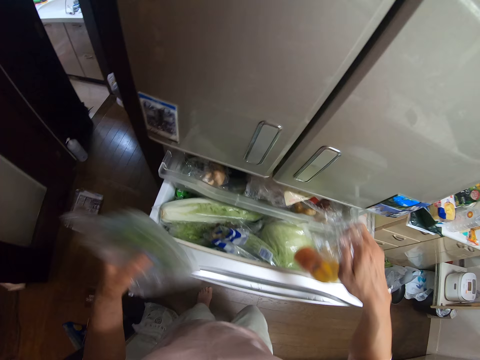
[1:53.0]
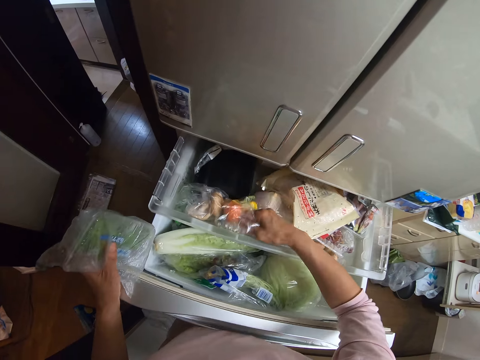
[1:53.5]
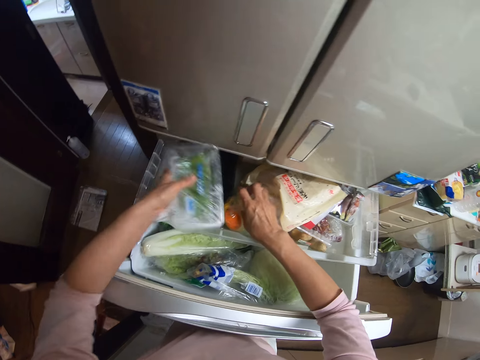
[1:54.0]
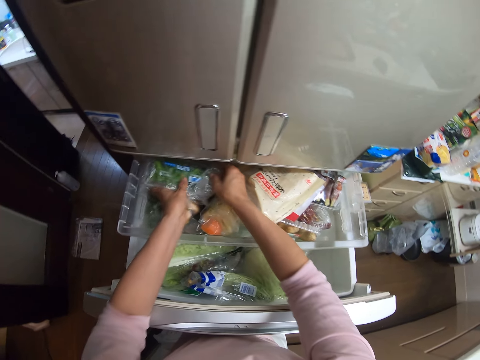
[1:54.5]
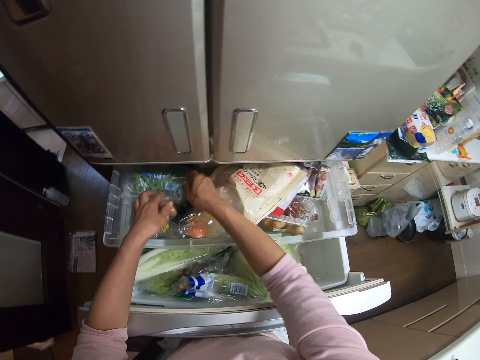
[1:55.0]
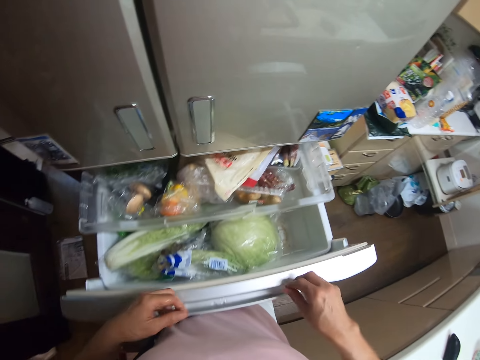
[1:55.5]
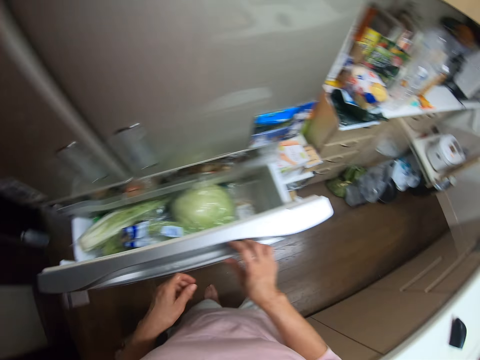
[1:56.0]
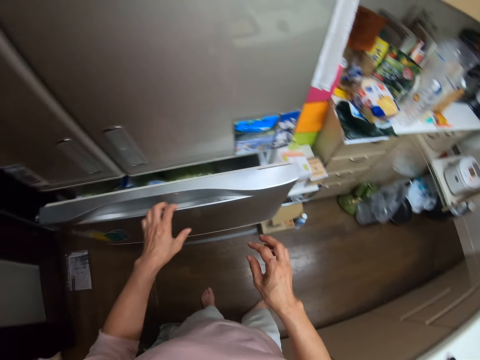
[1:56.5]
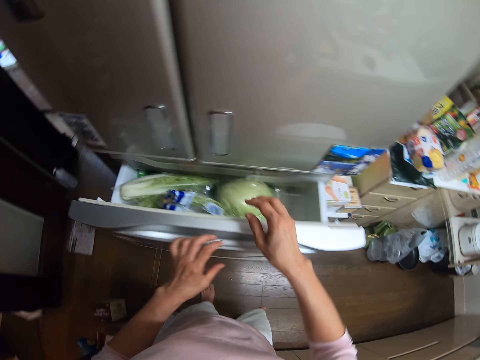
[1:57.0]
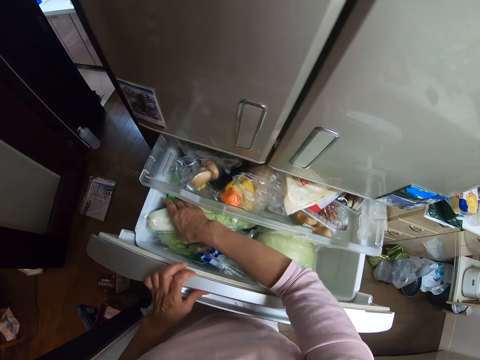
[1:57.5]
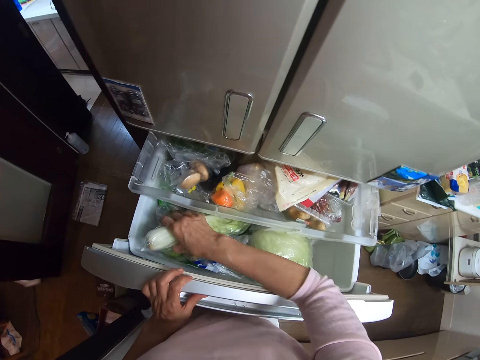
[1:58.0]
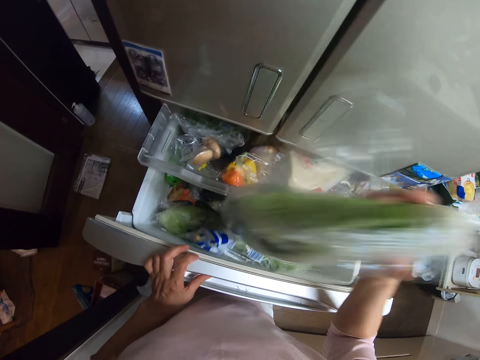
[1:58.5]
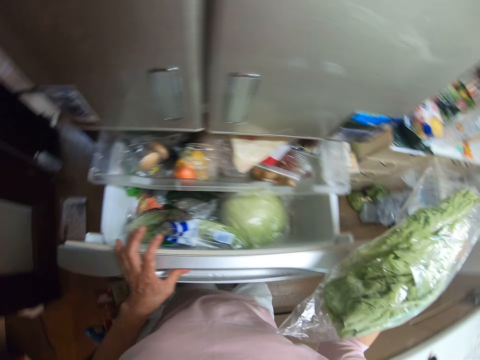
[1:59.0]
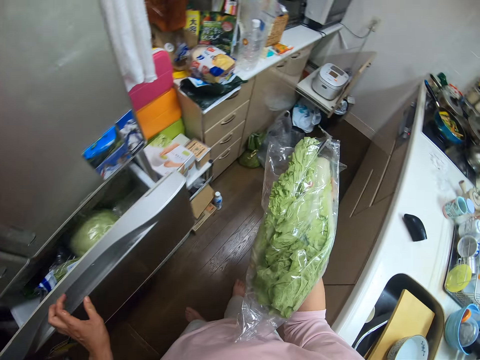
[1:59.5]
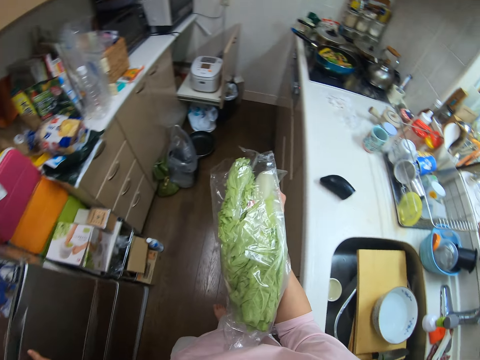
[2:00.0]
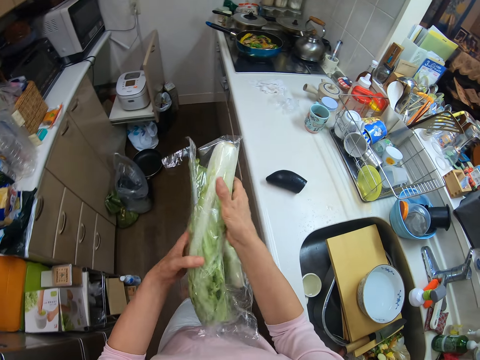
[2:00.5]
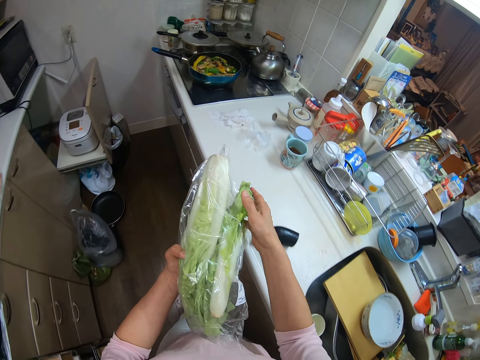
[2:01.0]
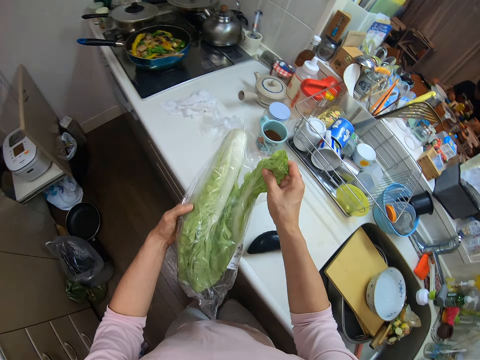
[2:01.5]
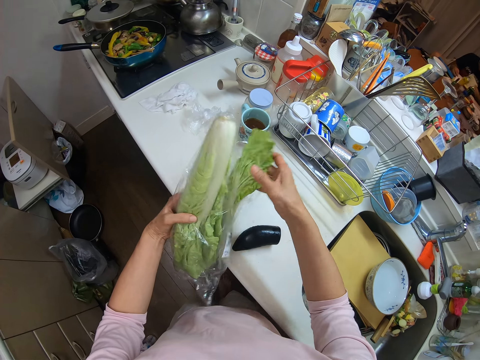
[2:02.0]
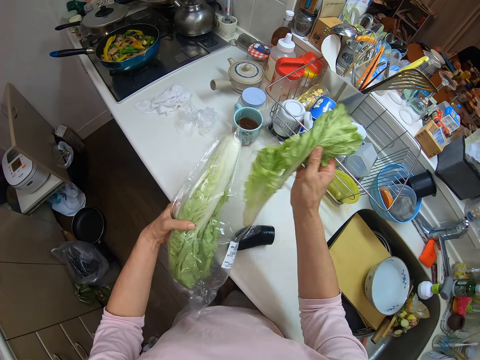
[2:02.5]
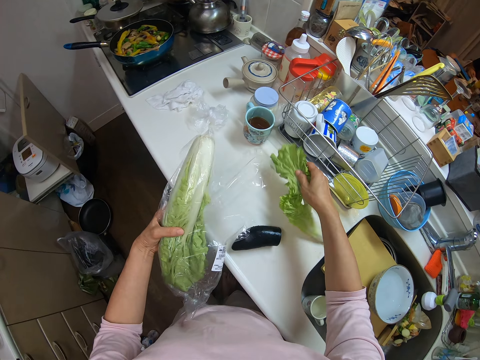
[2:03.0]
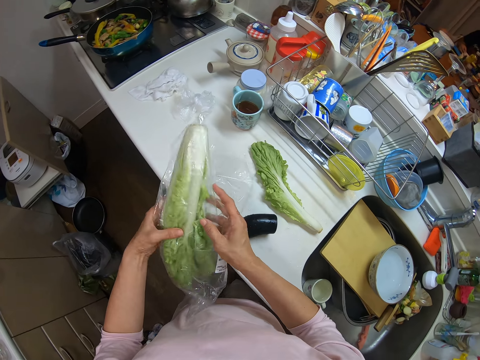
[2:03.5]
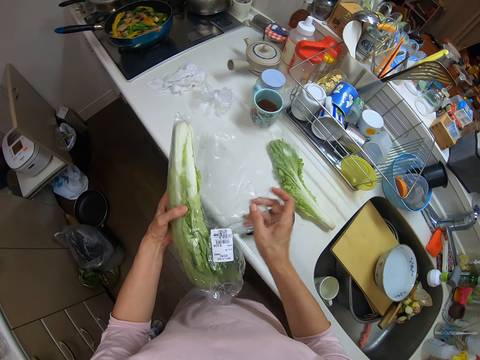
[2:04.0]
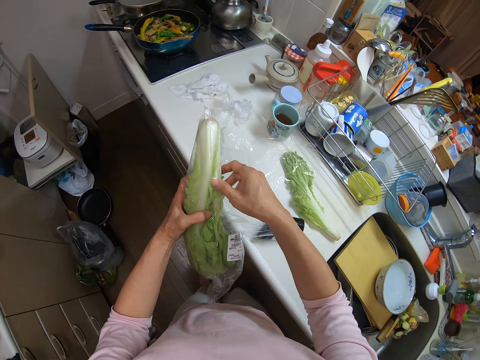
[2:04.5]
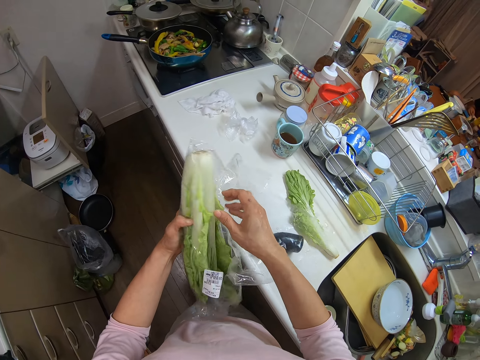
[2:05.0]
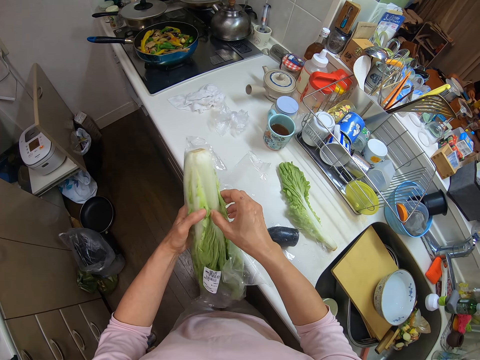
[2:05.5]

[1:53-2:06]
The camera wearer opens the fridge drawer. They put both packs into the fridge. They close the fridge drawer. They open the fridge drawer again. They pick a pack of lettuce from the fridge. They close the fridge drawer. They take a lettuce stem from the pack and drop the lettuce stem on the kitchen slab.

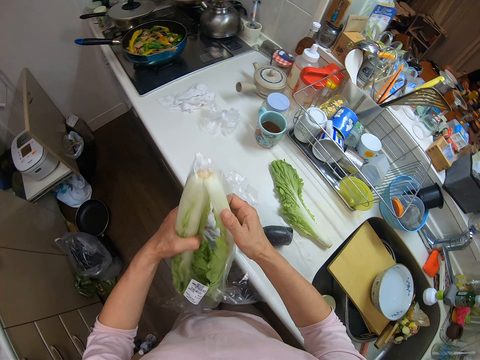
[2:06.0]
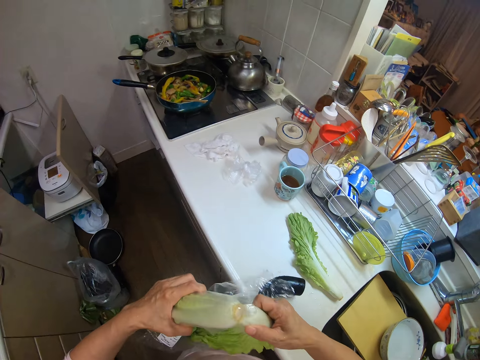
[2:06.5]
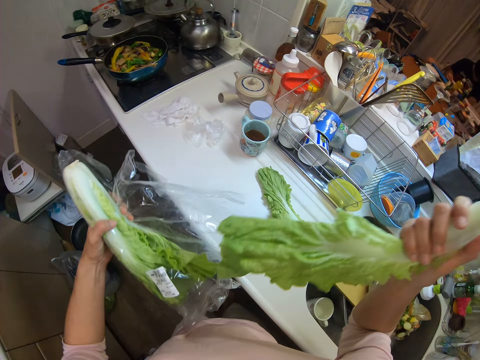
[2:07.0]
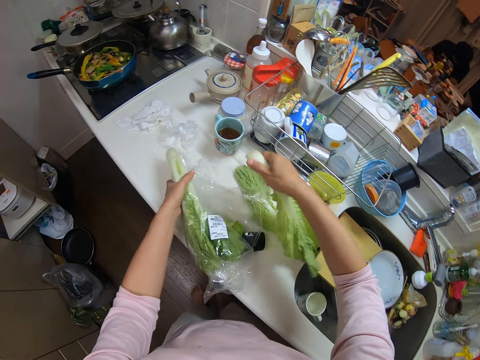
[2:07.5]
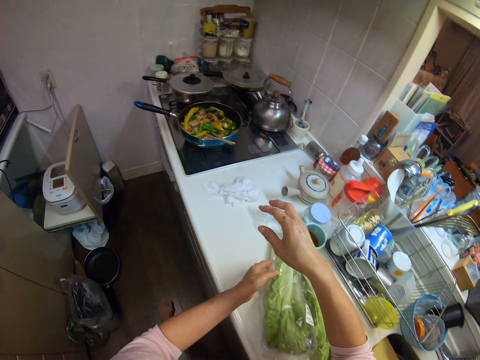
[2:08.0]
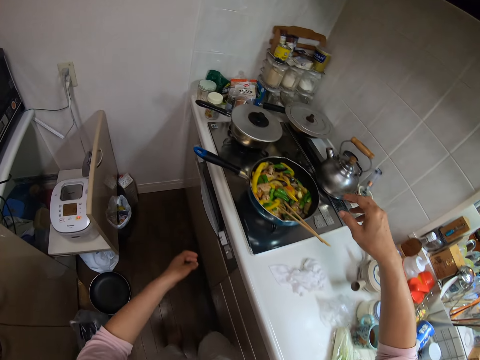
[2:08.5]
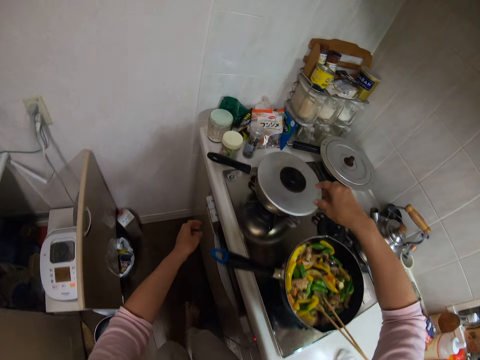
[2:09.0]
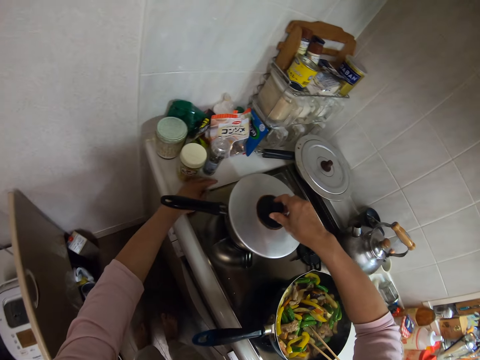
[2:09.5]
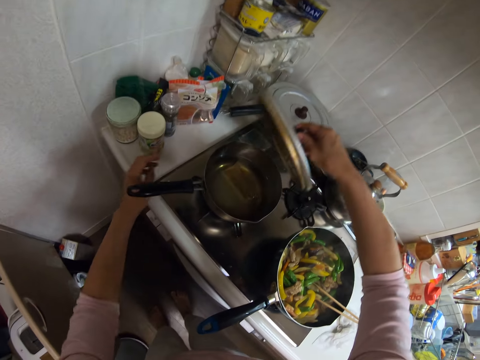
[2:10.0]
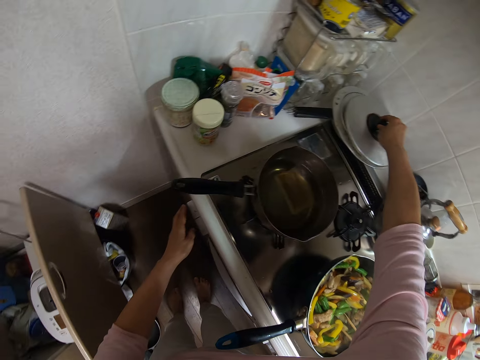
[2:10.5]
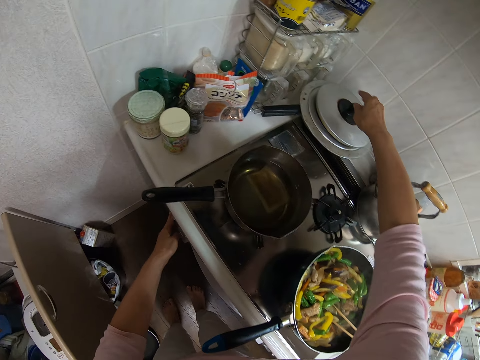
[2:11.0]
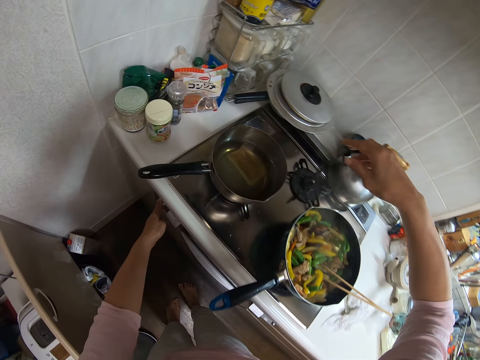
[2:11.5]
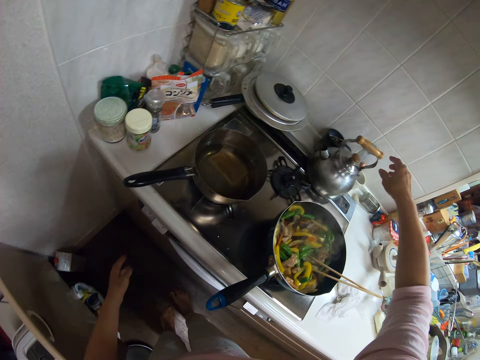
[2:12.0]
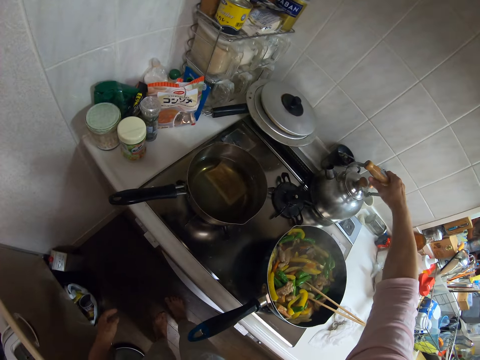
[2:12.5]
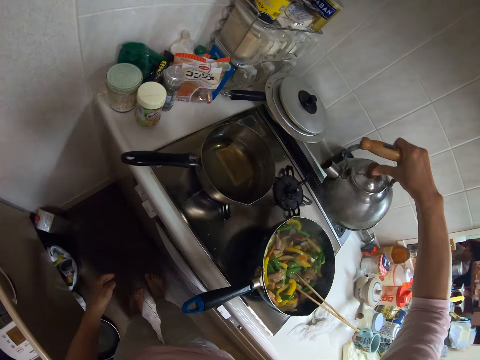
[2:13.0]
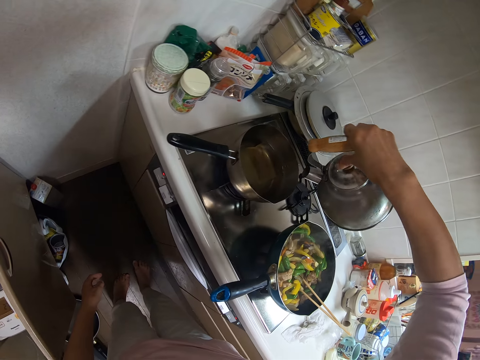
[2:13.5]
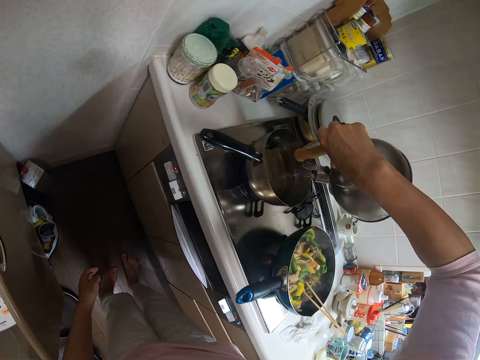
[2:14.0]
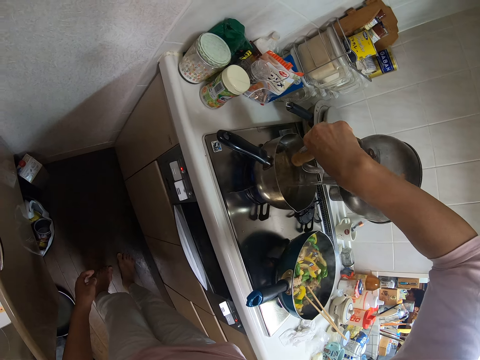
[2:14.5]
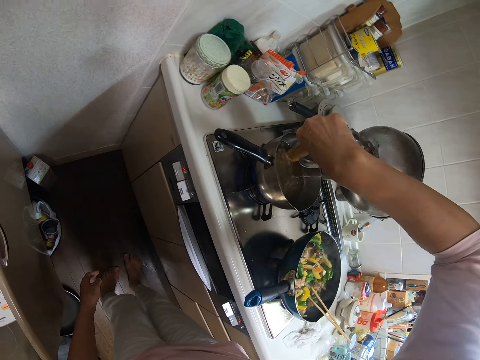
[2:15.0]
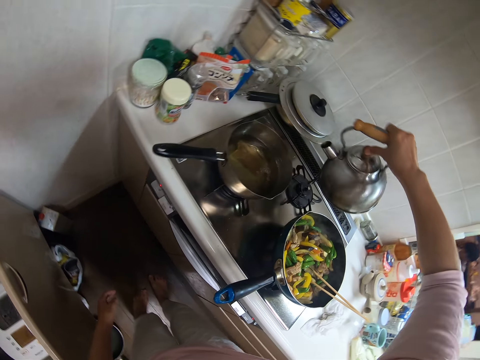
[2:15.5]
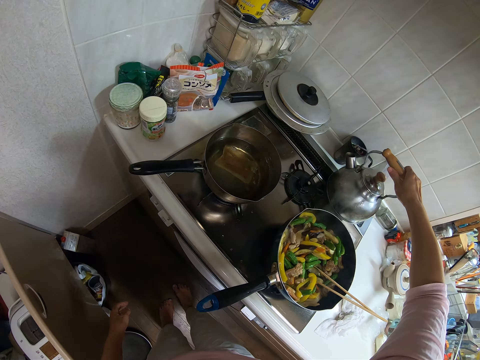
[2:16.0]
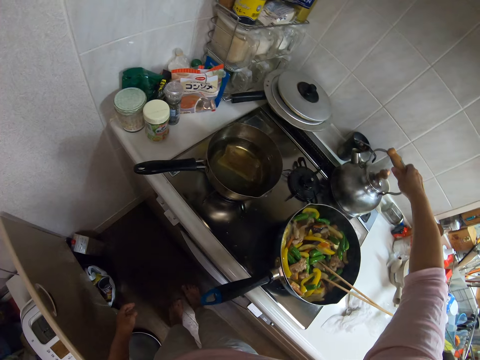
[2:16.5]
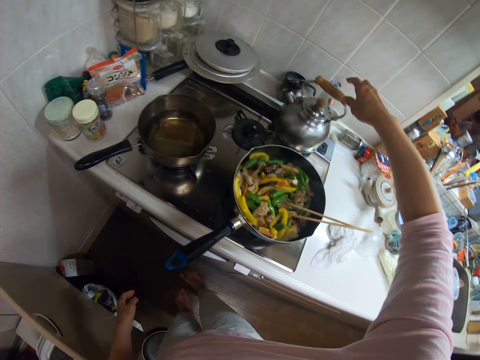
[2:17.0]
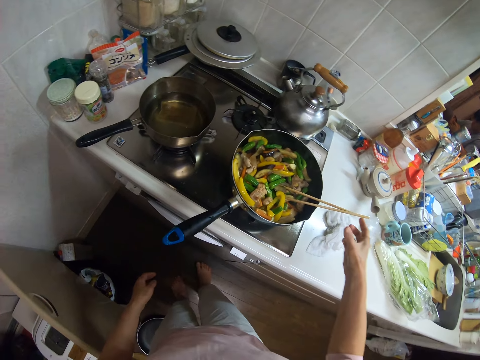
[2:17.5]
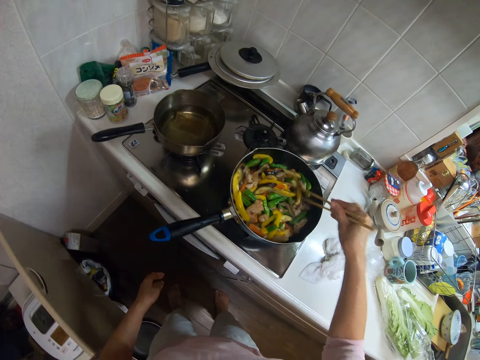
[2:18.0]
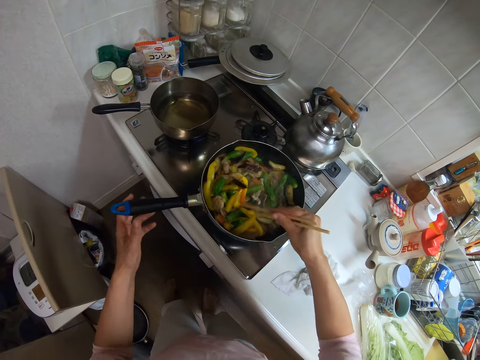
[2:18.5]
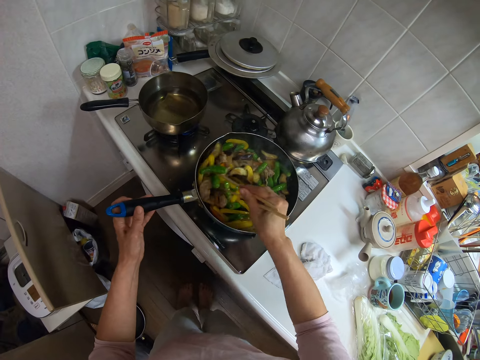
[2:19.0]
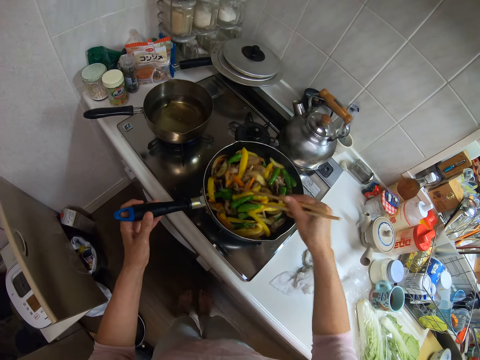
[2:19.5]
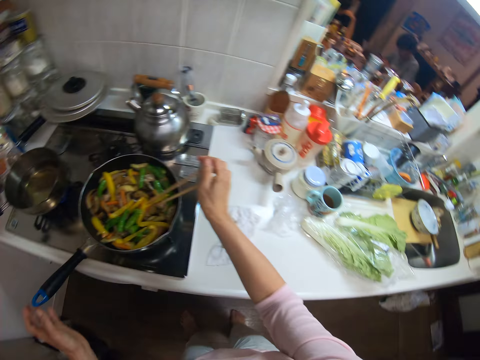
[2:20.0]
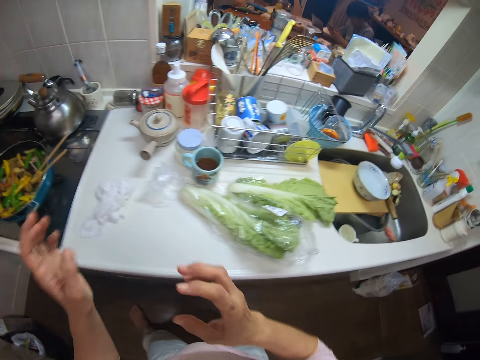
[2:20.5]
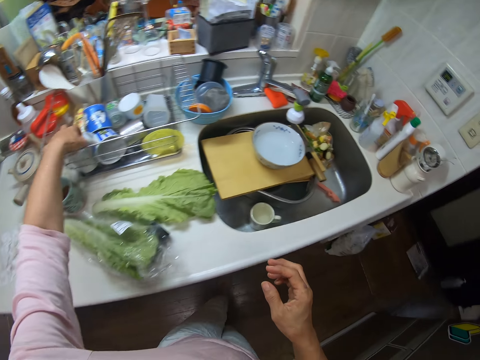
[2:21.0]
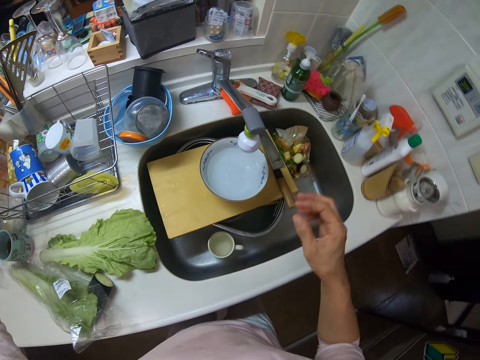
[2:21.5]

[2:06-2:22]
The camera wearer cuts another stem from the pack. They drop the lettuce stem and the pack on the kitchen slab. They open a sauce pan on the cooker. They place the cover on another pot cover on the cooker. They put on the cooker. They regulate the gas cooker. They take a kettle from the cooker. They pour water from the kettle into the sauce pot. They place the kettle on the cooker. They take the chopsticks on the frying pan. They stir the fries in the frying pan with the chopsticks. They hold the handle of the frying pan. They drop the chopsticks into the frying pan. They take a cup from the rack.
